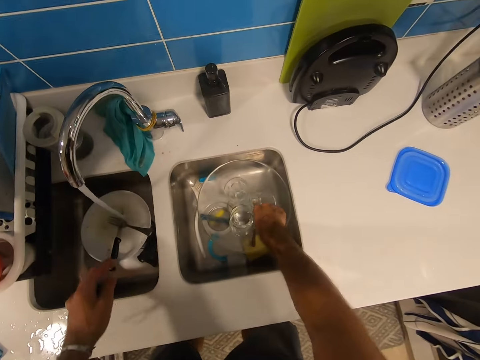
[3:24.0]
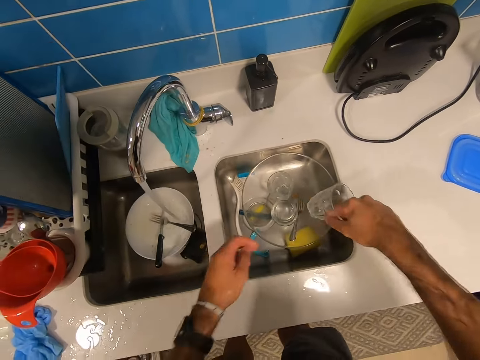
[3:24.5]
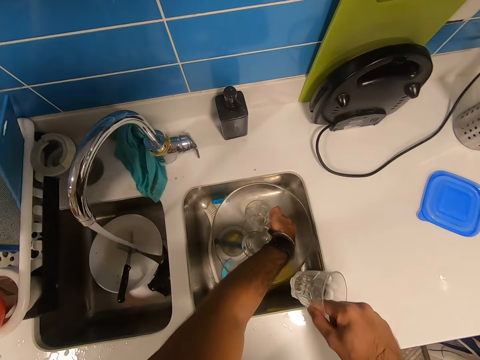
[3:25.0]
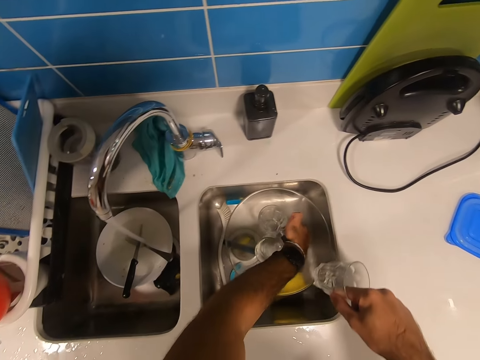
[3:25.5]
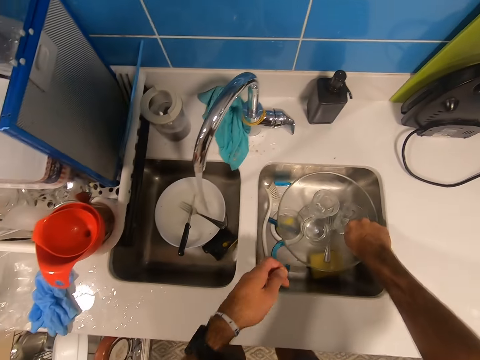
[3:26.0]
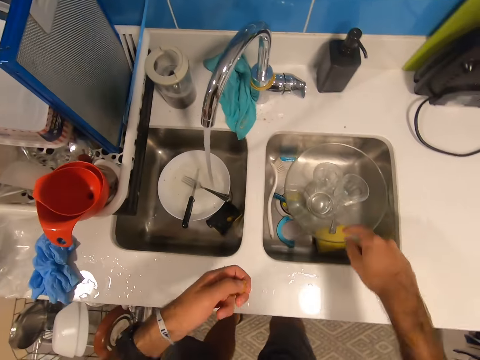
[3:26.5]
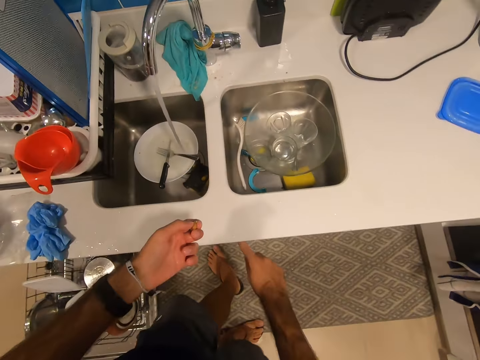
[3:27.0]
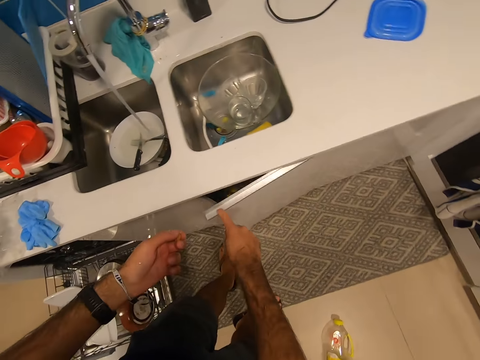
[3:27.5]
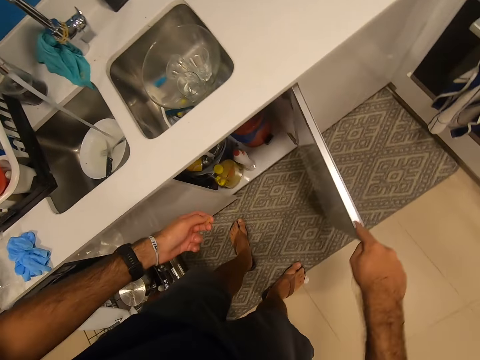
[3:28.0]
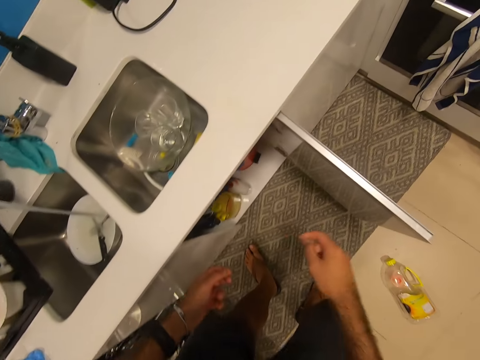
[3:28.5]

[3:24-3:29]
The camera wearer puts the bowl in the sink. They pick a glass. They pick something. They put back the glass. They opened the kitchen cabinet.

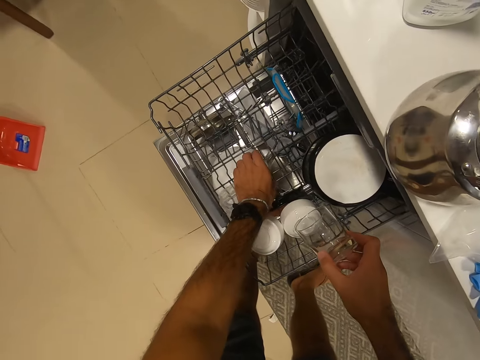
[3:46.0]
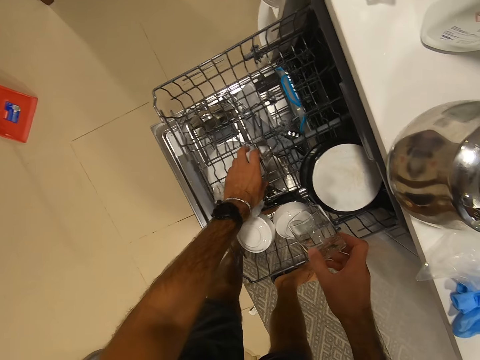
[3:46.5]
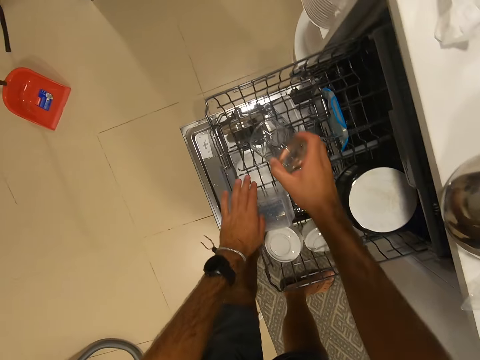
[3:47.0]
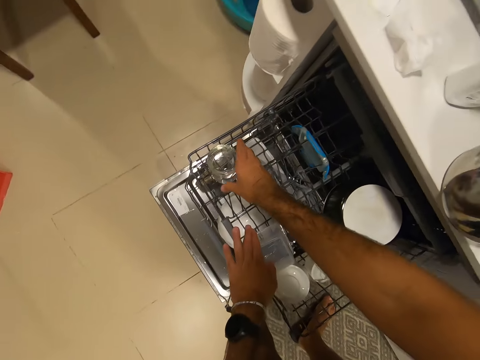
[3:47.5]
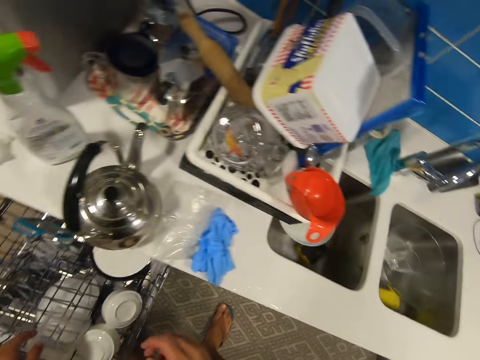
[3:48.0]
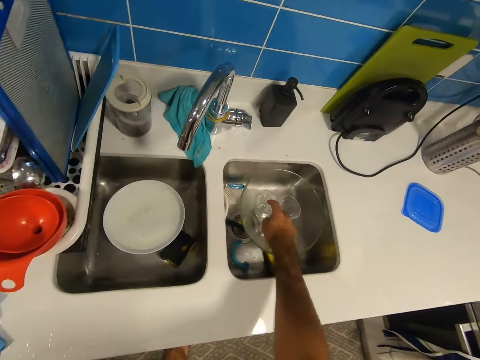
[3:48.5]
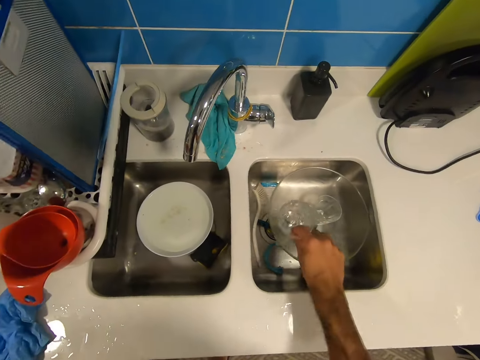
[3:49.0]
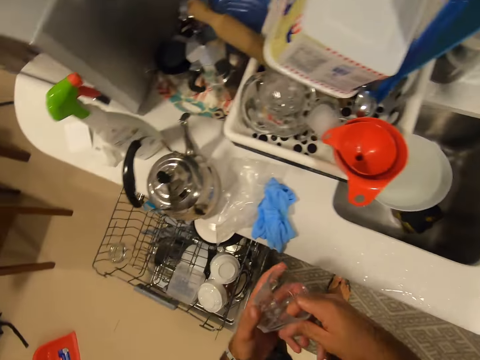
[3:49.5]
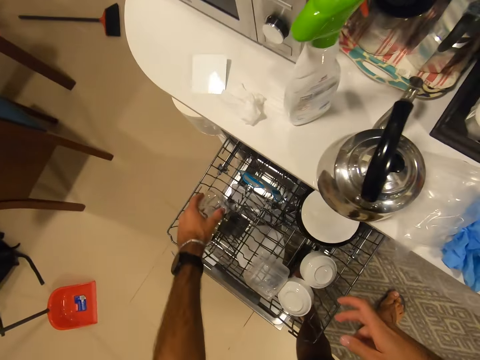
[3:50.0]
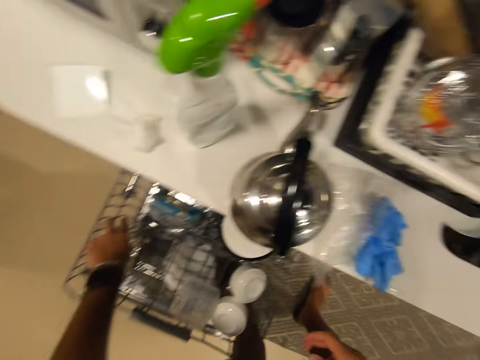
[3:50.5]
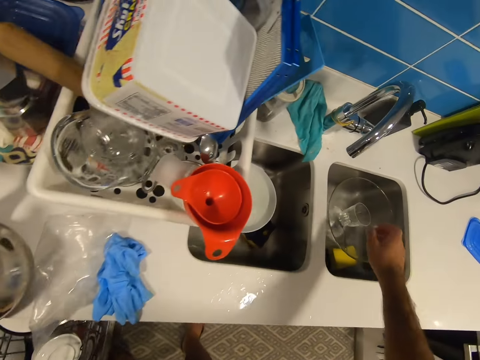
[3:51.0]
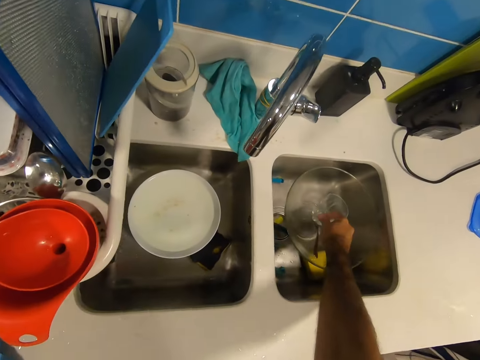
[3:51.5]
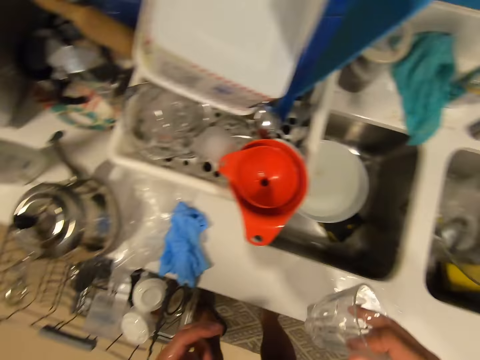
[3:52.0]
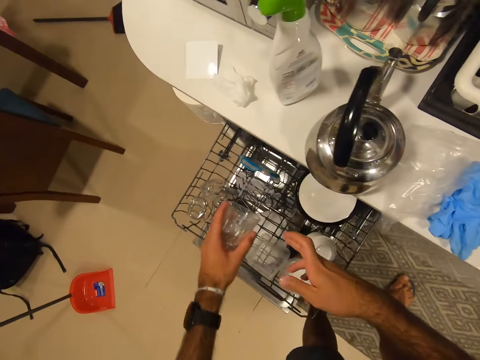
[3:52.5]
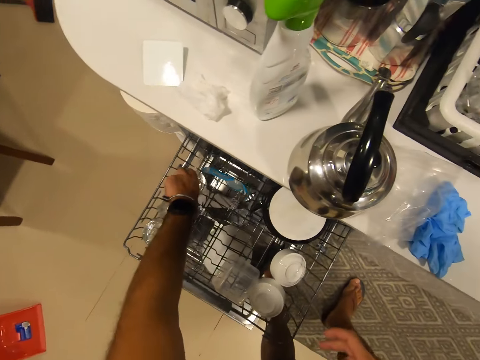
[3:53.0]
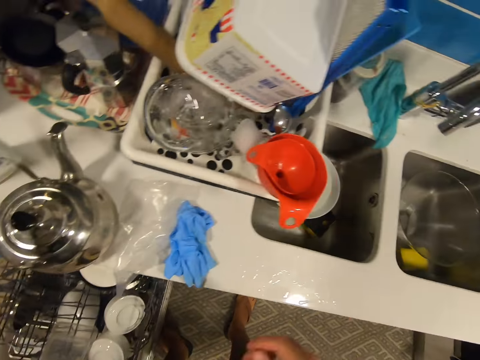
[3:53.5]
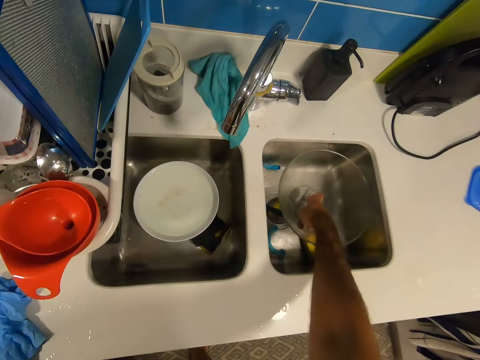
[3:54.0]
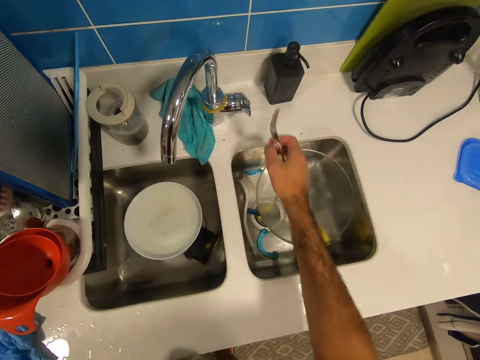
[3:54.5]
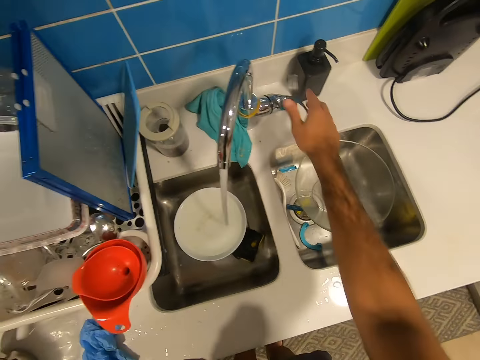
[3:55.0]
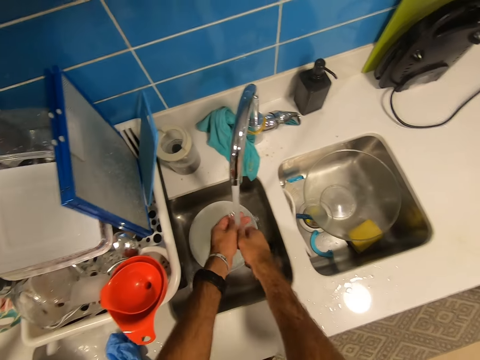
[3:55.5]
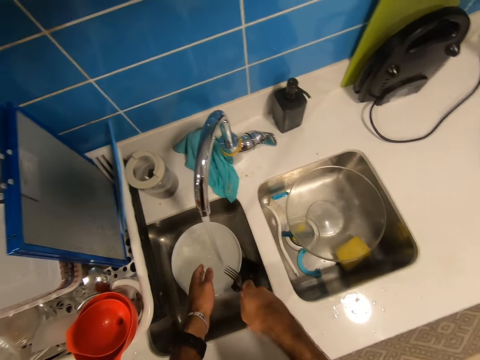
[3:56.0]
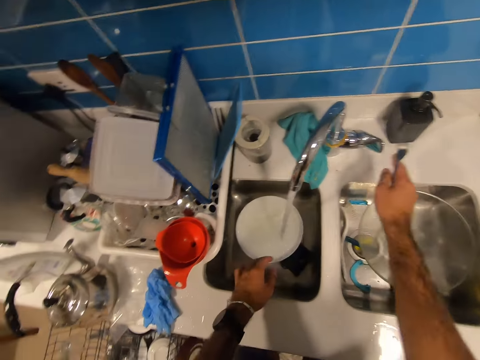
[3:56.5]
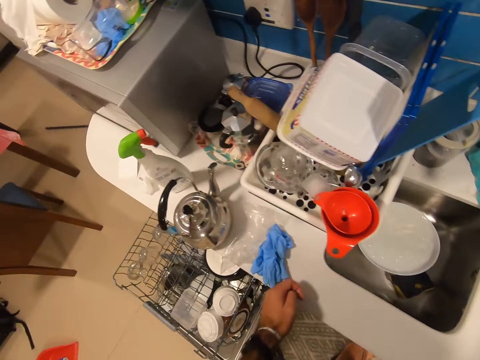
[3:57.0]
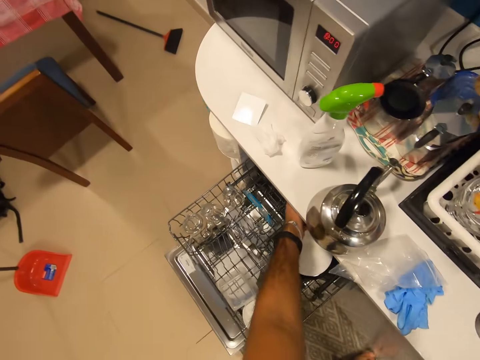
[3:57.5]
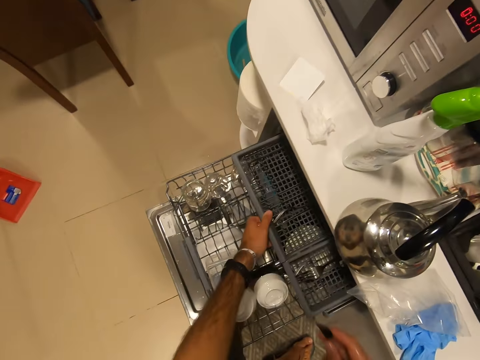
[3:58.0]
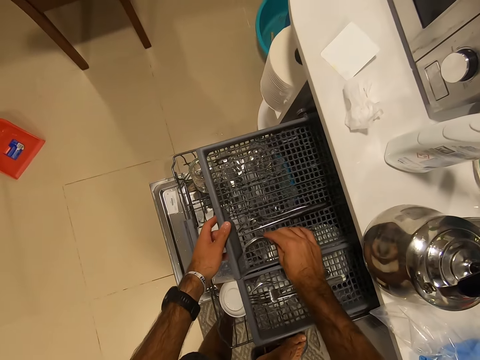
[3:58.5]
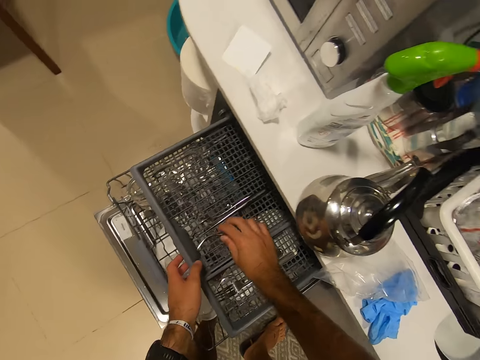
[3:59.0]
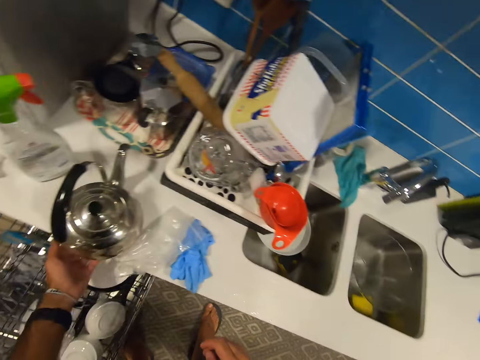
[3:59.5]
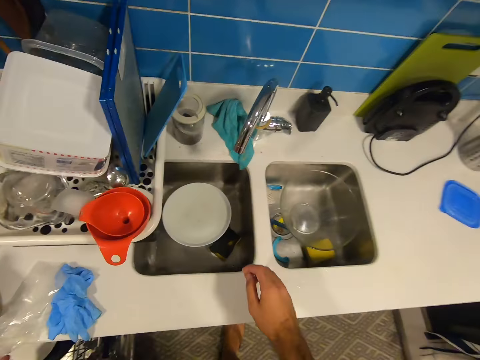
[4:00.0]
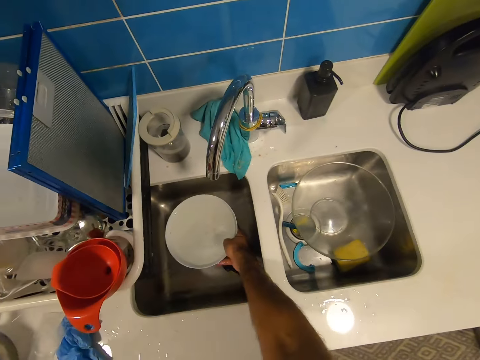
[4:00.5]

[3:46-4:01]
The camera wearer puts the cup in the drawer. They pick a glass. They put the bowl in the rack. They put the glass in the drawer. They pick a glass. They put the glass in the drawer. They pick up the fork, open the tap and wash the fork. They close the tap, open the drawer, put the fork inside the drawer and close the drawer.

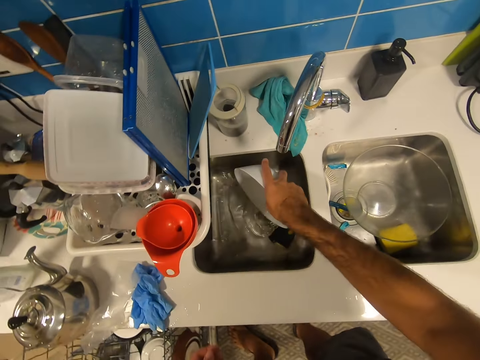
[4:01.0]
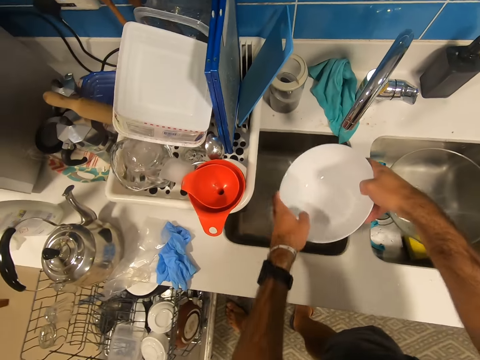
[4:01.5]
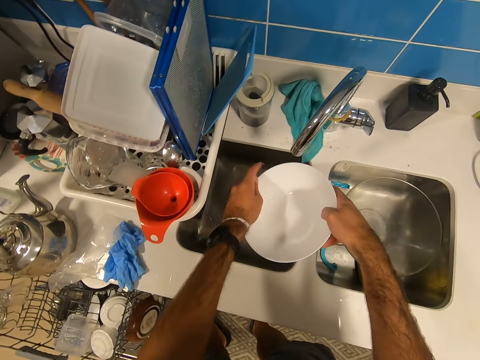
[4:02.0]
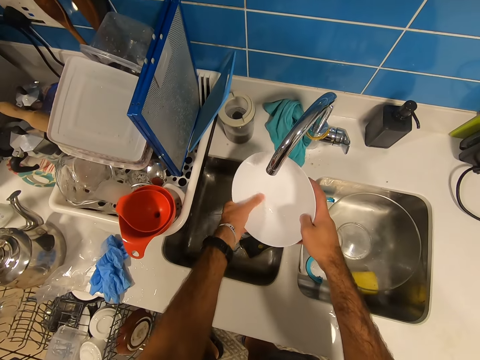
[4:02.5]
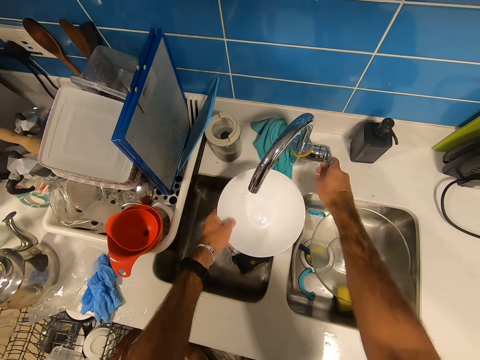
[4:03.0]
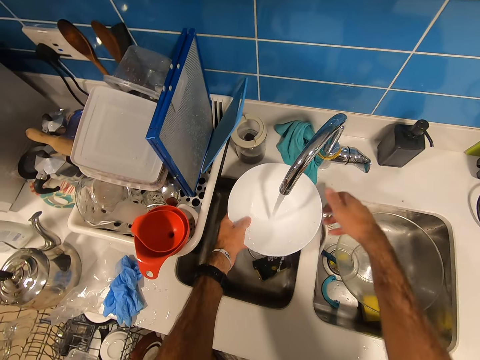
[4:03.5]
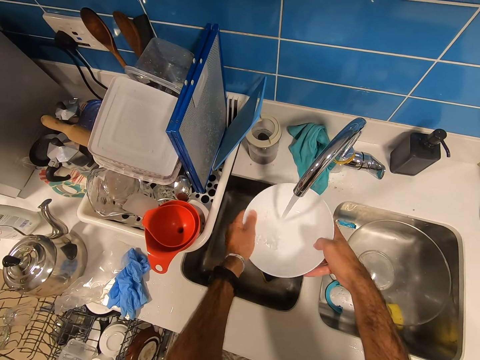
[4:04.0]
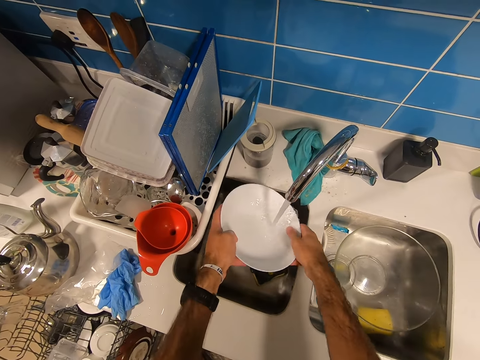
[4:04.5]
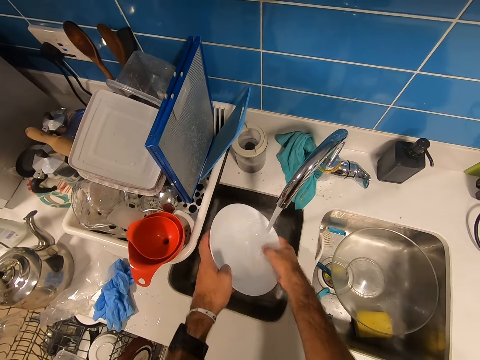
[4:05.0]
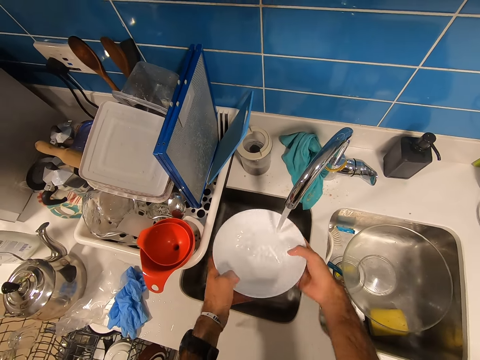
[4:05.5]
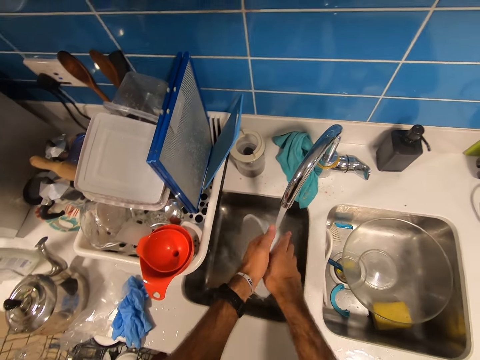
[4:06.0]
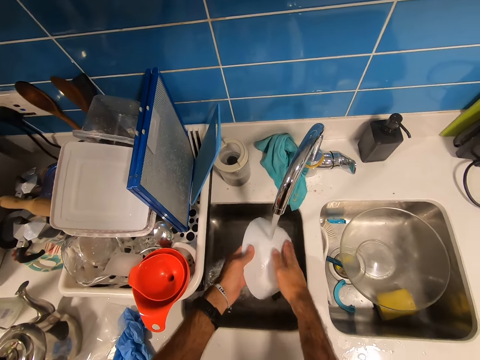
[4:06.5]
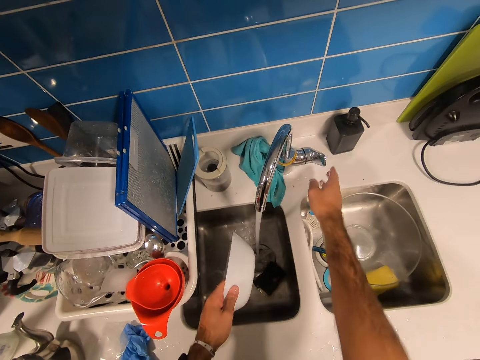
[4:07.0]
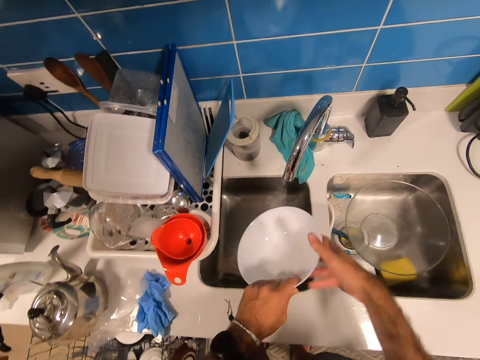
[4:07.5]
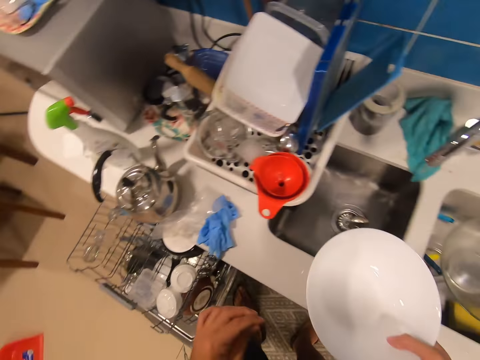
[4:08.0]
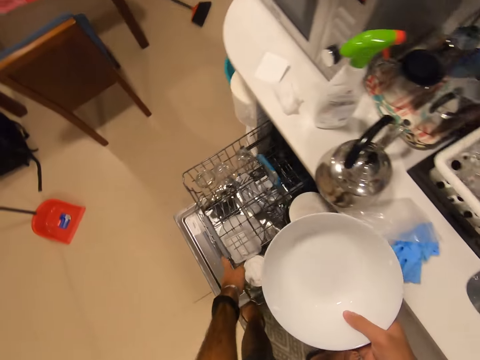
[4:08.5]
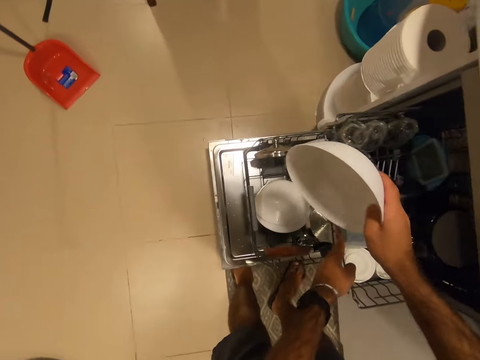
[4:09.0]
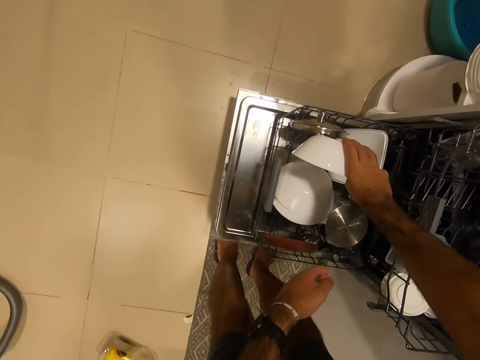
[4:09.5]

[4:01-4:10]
The camera wearer pours water from the bowl. They pick up the bowl. They rinse the bowl. They open the tap. They rinse the plate. They wash the bowl. They close the tap. They hold the plate.
